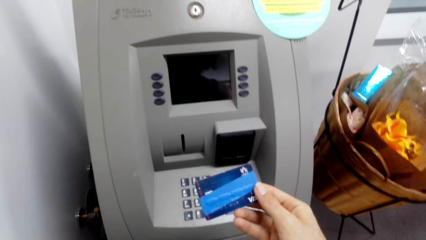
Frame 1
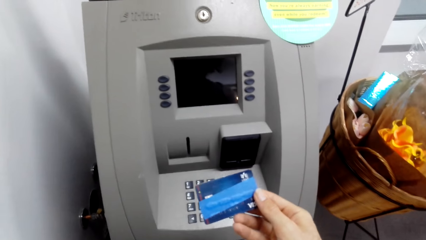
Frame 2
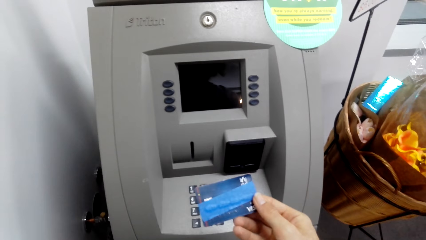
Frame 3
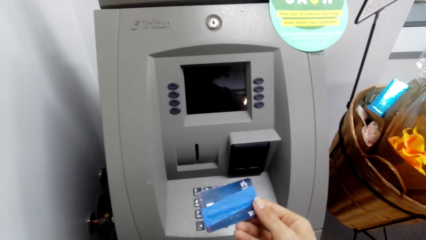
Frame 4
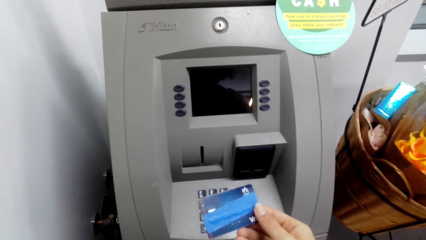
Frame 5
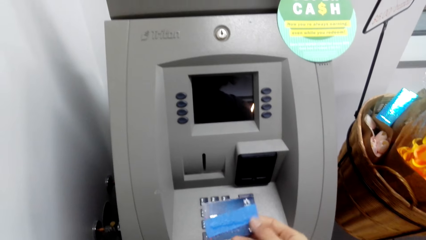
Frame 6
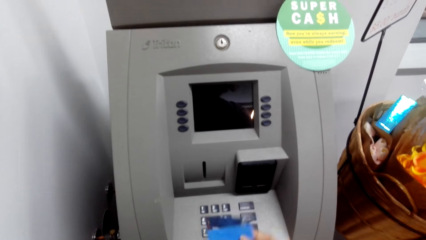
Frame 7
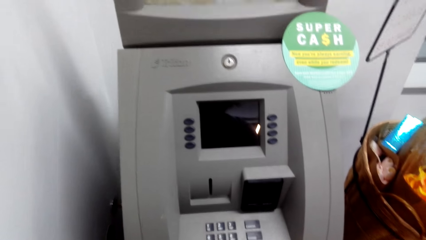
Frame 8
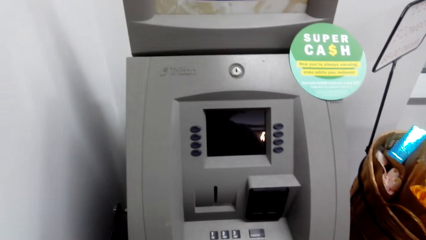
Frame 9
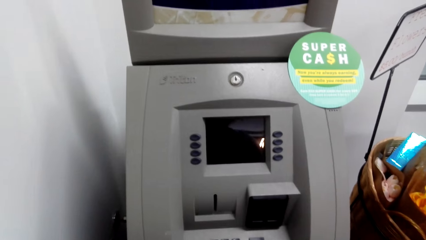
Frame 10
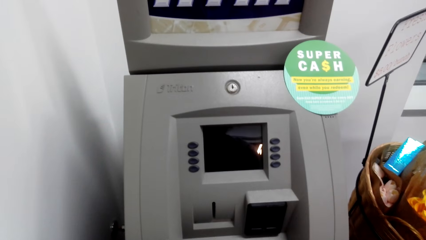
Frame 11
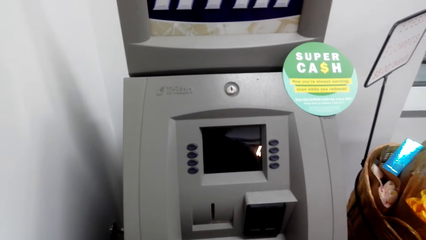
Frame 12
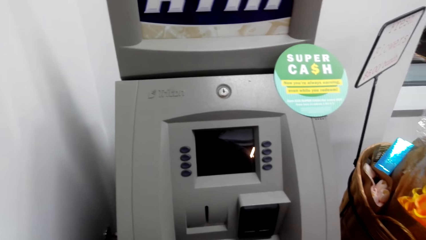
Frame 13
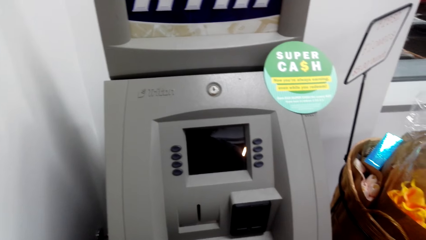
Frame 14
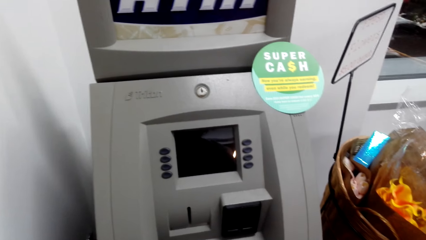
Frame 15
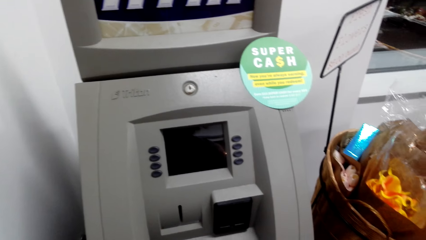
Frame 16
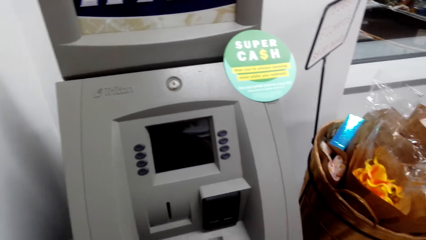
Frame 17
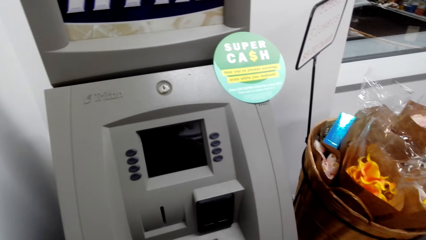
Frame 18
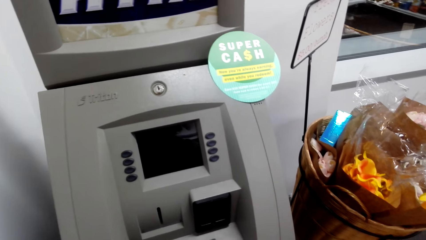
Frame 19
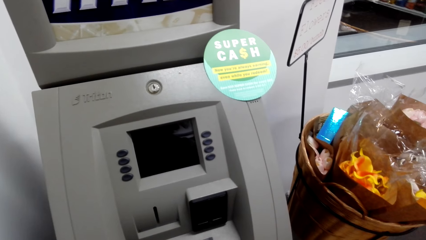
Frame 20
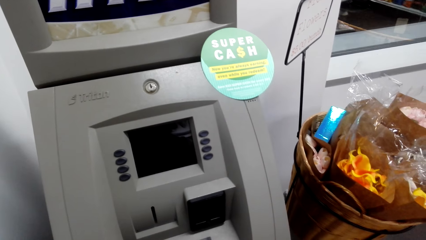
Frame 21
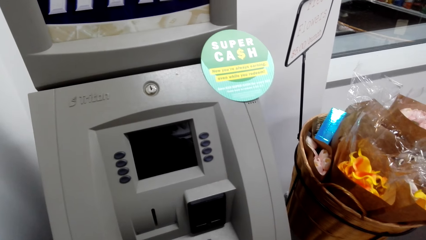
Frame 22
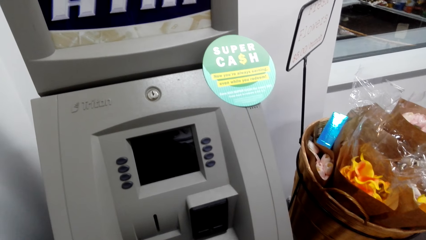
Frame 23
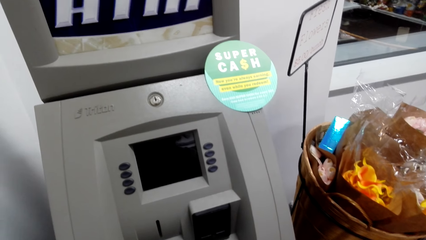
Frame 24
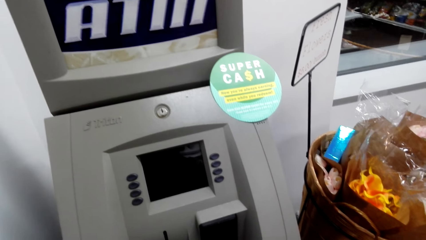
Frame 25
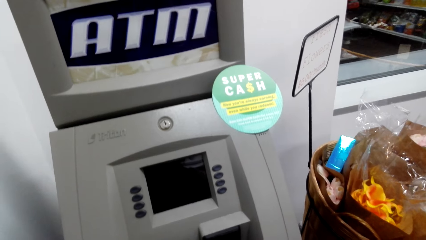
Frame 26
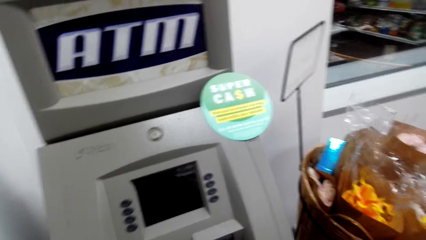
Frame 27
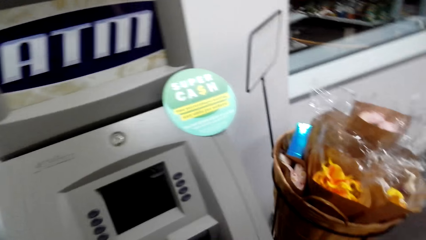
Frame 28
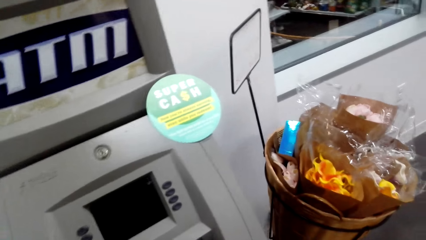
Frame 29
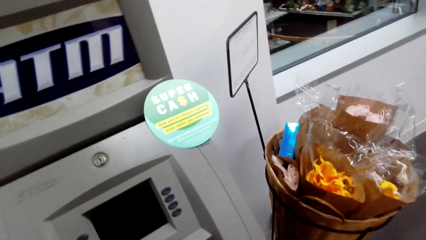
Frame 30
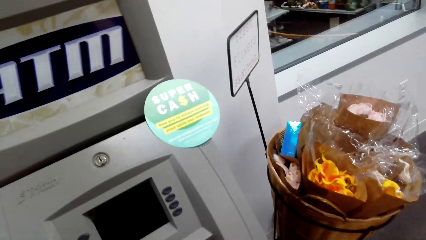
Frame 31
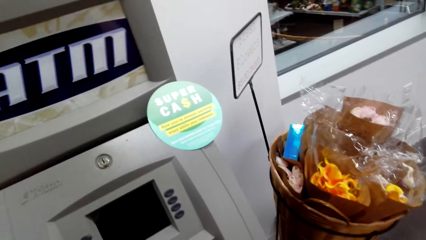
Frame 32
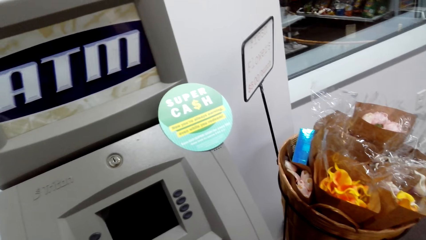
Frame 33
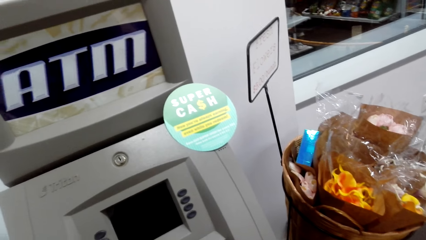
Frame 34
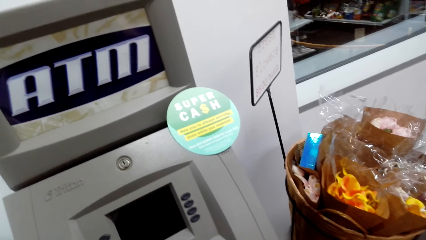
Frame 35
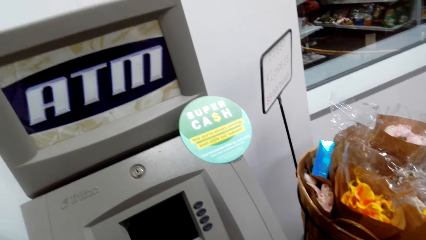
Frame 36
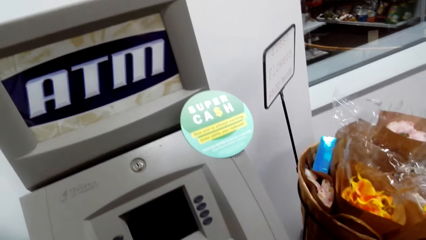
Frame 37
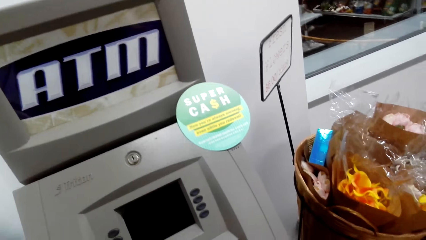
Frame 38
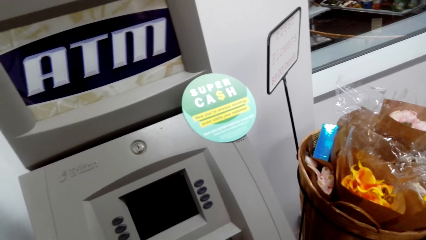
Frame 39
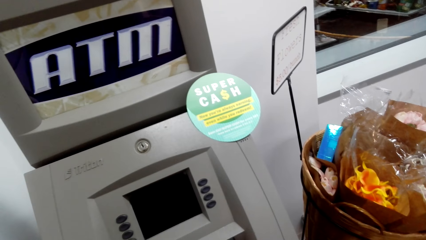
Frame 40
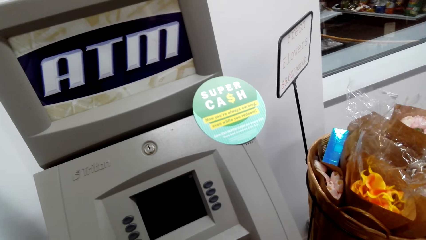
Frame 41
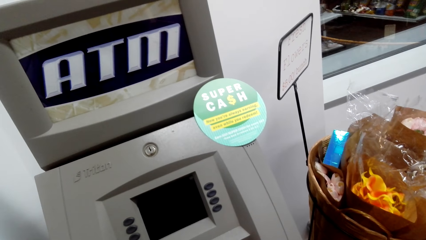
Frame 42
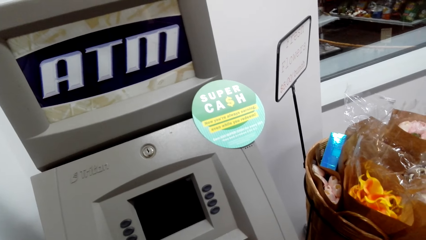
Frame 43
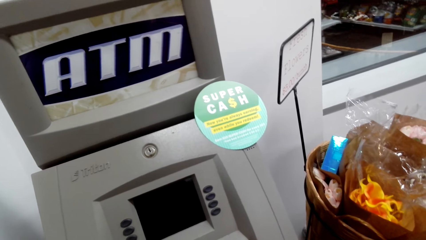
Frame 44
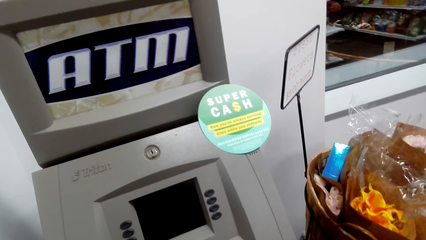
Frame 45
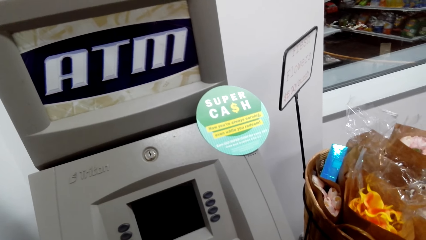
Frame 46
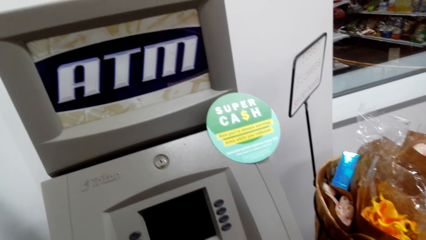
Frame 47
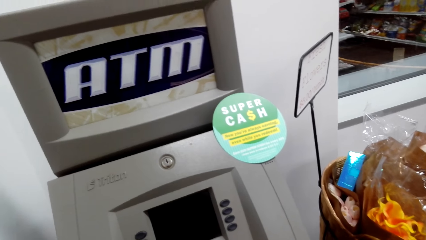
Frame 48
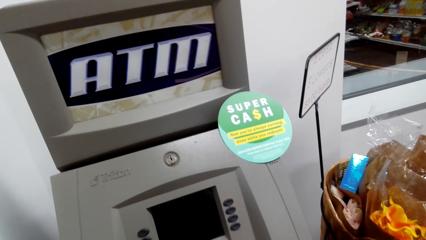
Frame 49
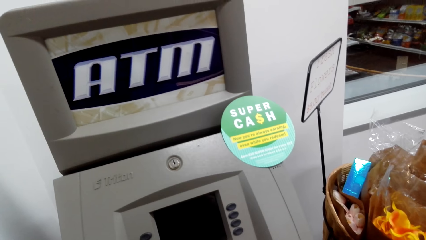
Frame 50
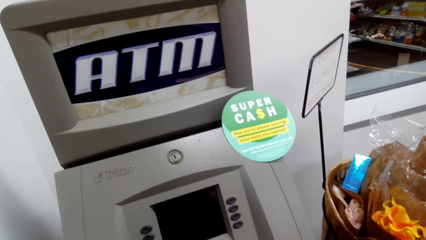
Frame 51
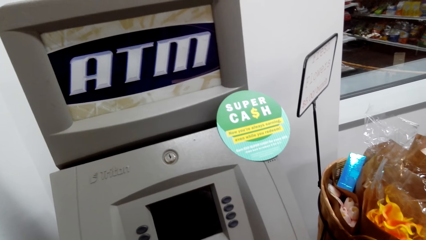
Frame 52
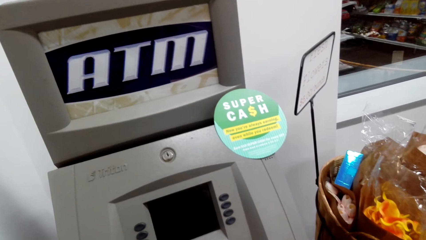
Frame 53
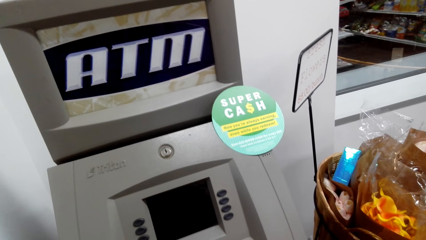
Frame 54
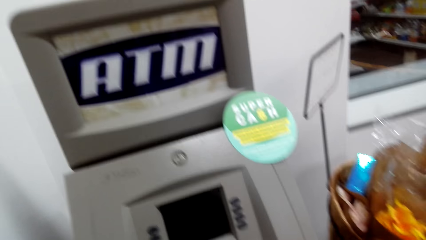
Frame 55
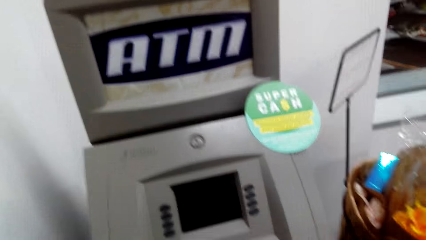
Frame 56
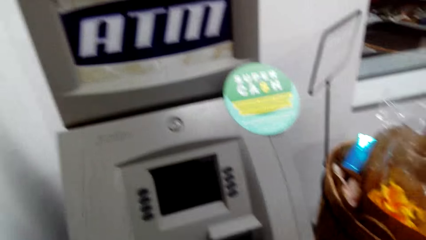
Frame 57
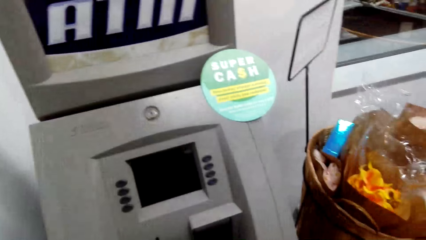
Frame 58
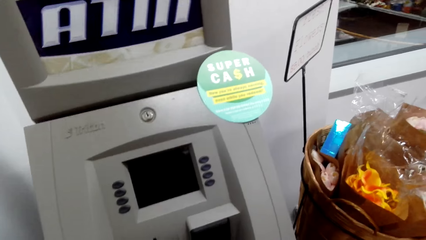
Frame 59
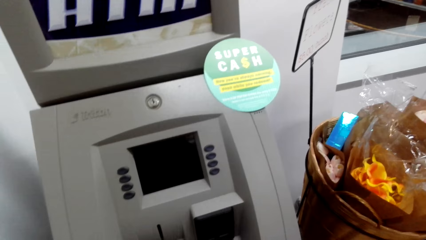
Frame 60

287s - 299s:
The camera wearer looks at the credit card. They operate the ATM machine. They insert the credit card in the ATM.

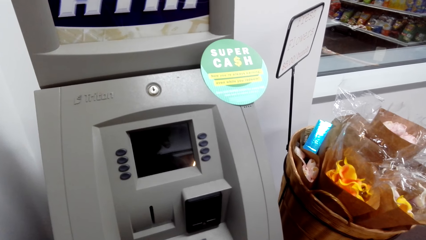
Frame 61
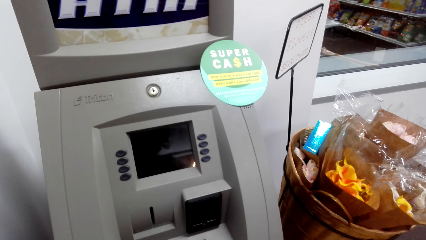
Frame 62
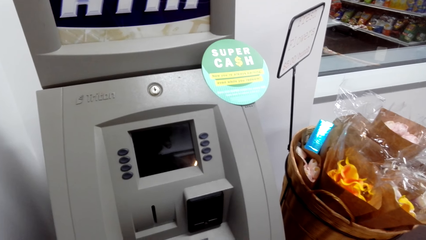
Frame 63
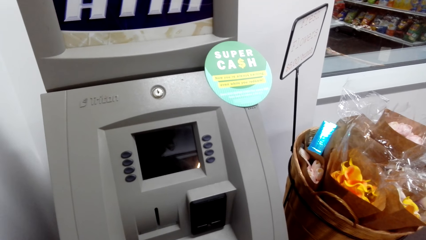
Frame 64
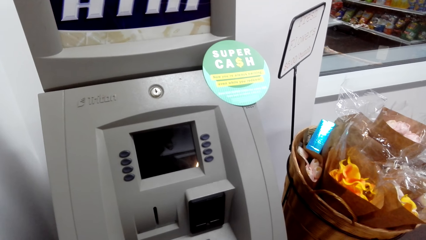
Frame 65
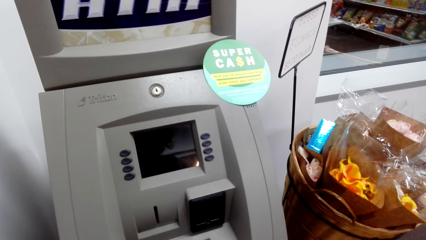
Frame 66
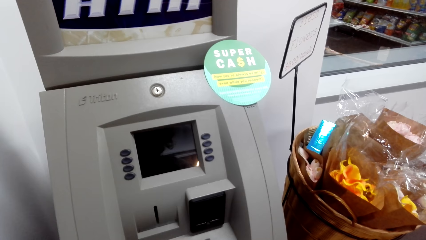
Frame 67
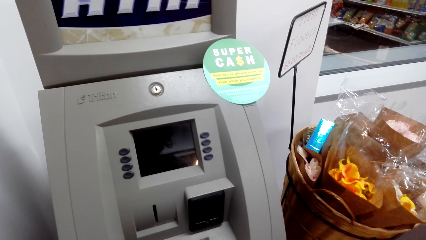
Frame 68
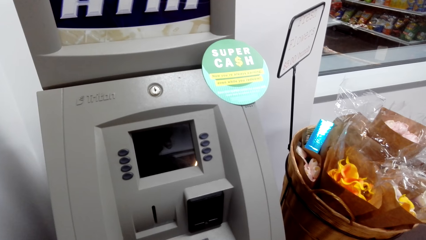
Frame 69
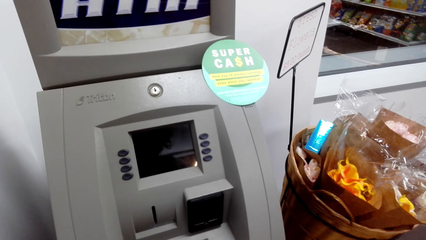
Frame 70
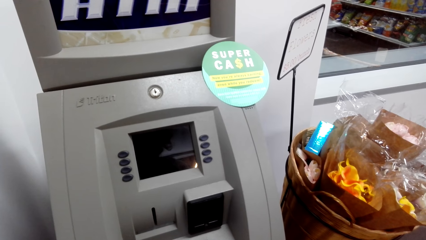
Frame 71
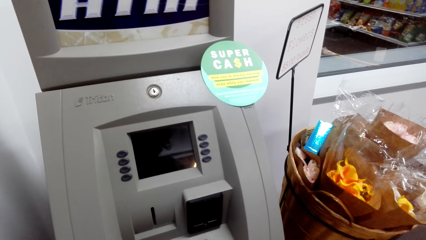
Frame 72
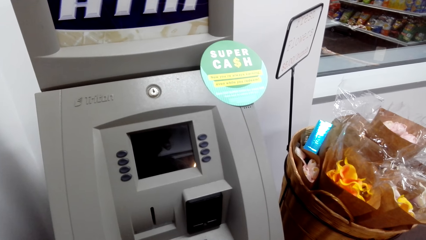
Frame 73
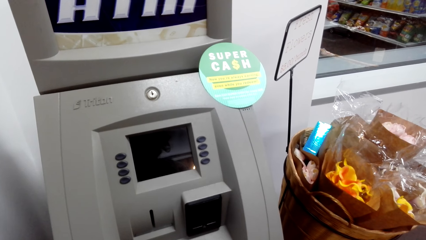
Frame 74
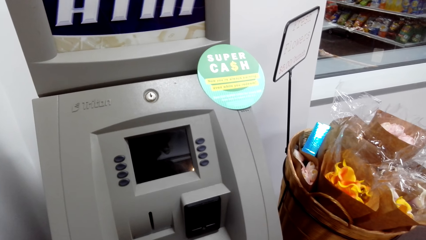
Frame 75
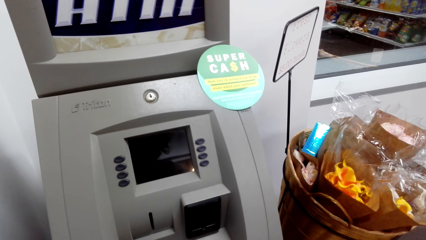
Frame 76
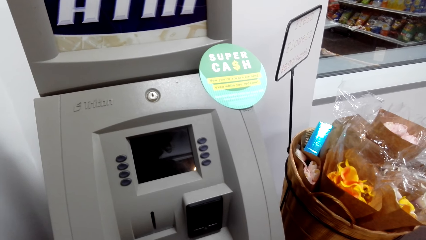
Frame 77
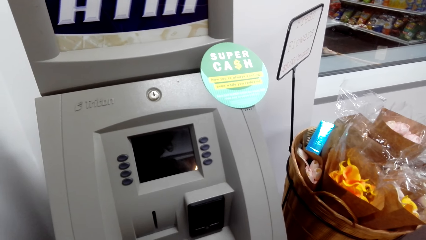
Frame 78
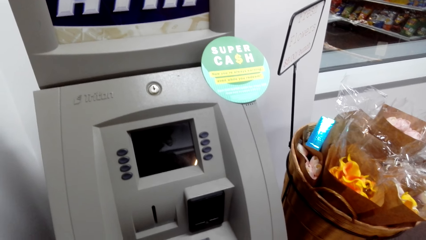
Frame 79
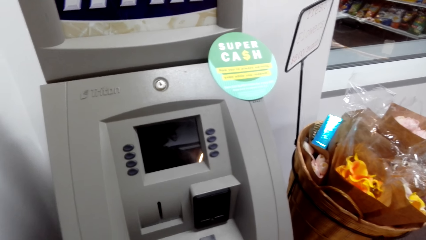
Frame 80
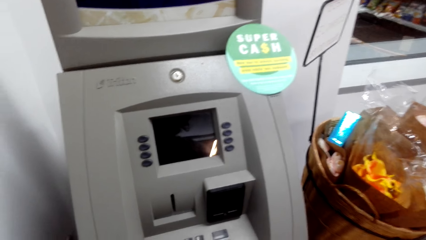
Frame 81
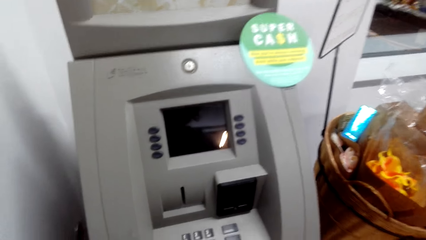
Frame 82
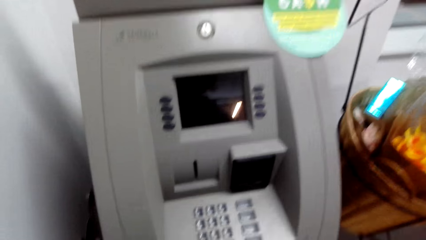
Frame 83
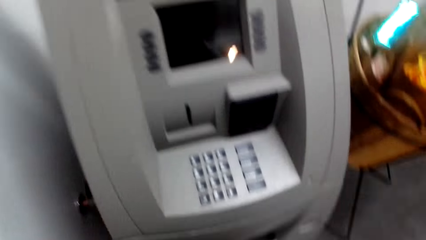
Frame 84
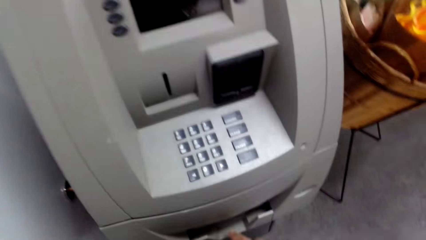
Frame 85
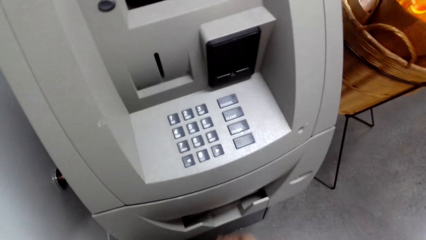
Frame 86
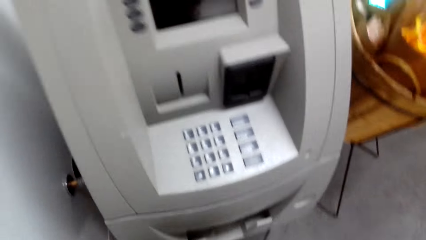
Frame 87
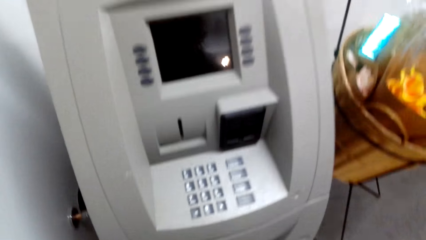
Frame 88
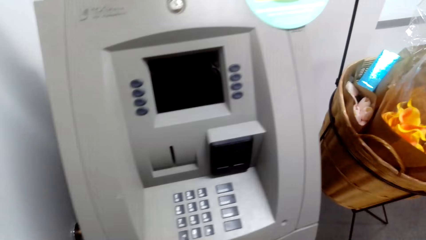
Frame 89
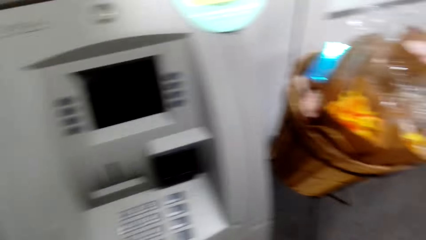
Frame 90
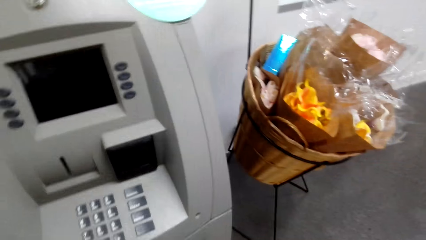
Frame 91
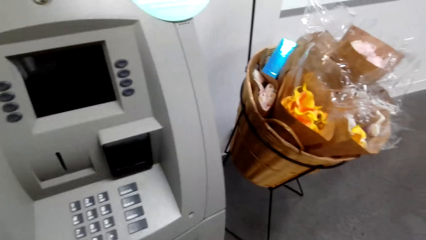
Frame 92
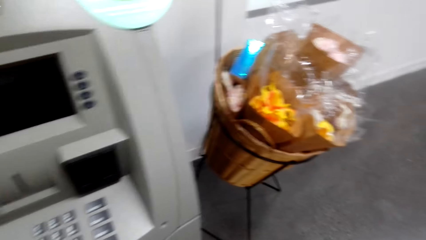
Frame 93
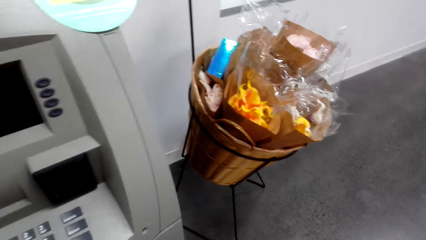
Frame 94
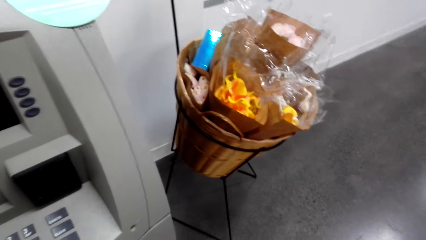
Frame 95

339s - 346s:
The camera wearer stands by the ATM. They look around.
